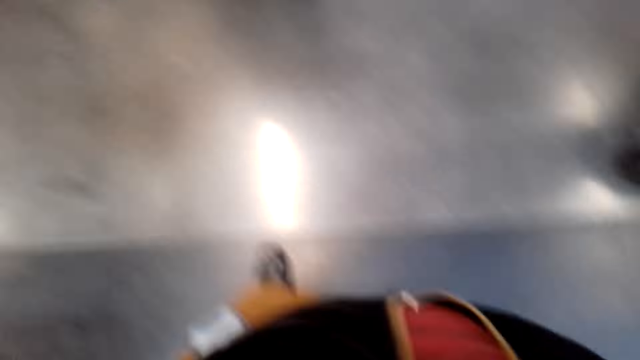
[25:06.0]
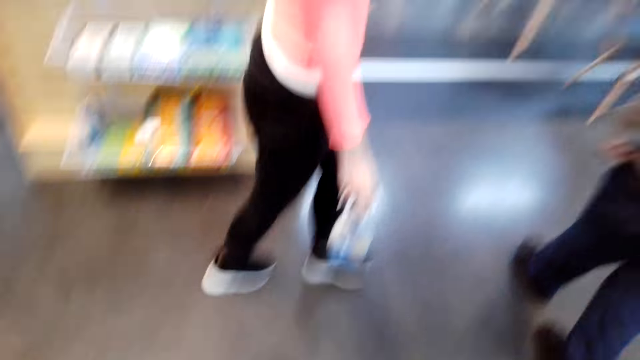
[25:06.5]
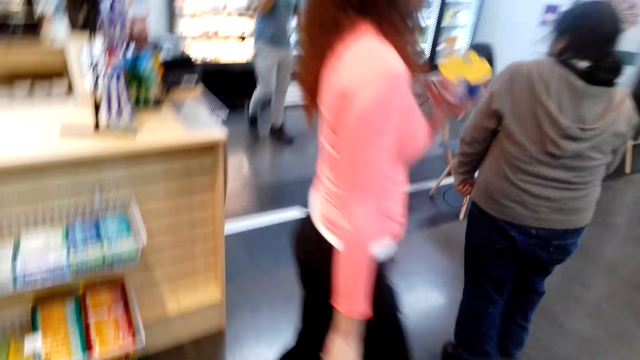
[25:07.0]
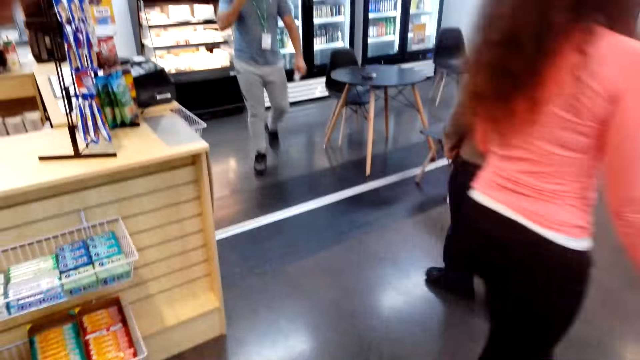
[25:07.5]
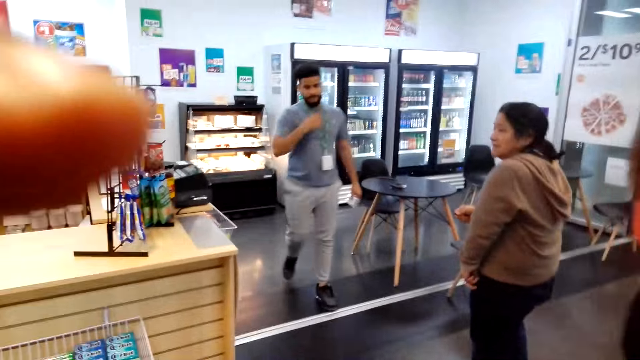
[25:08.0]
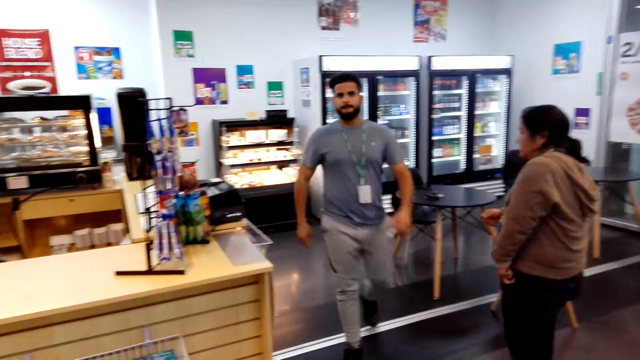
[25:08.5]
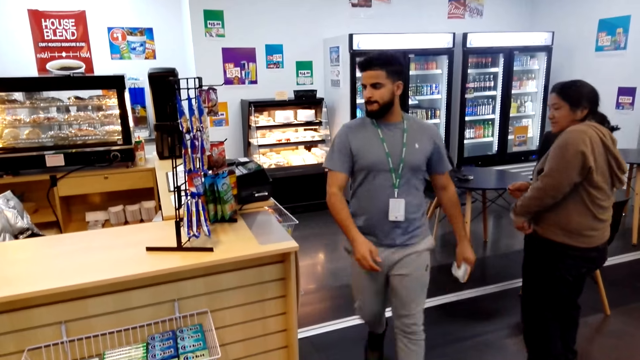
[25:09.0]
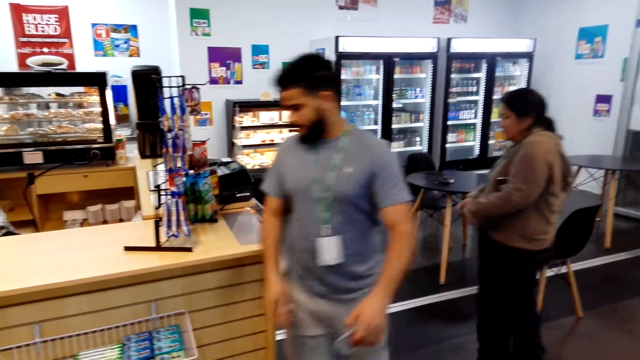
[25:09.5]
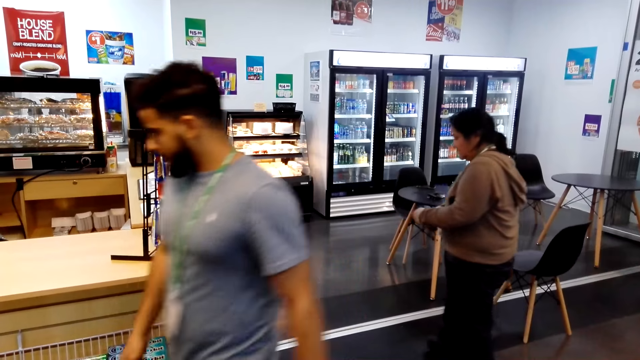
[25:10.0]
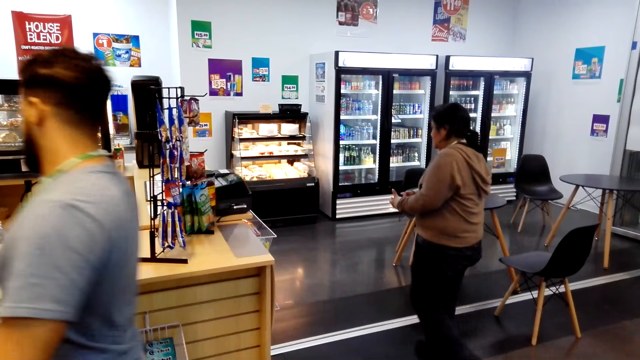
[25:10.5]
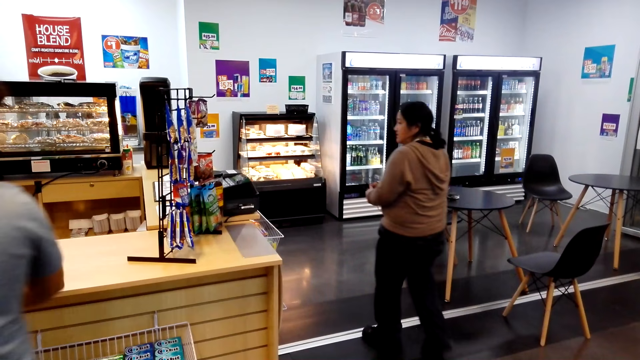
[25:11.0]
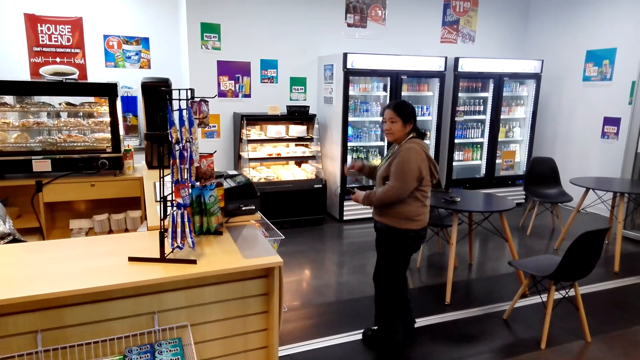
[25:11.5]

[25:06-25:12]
A man converses with the camera wearer.
